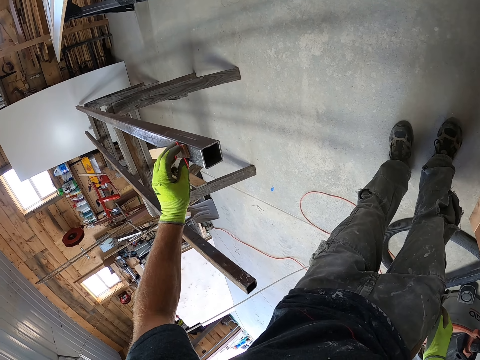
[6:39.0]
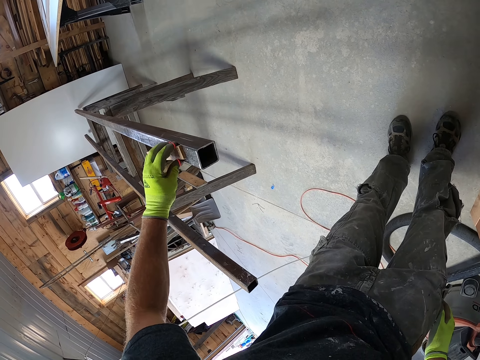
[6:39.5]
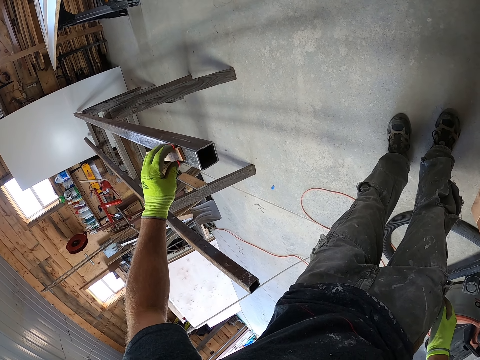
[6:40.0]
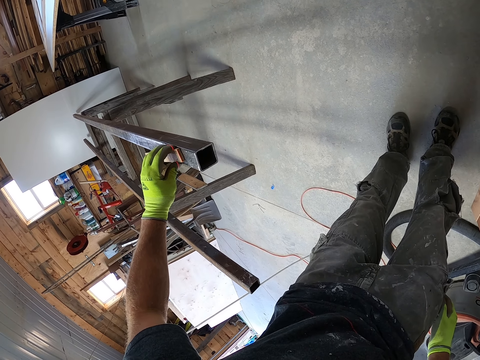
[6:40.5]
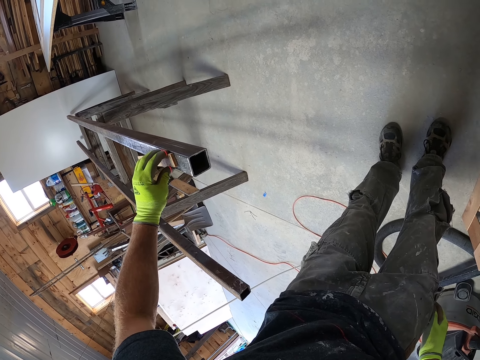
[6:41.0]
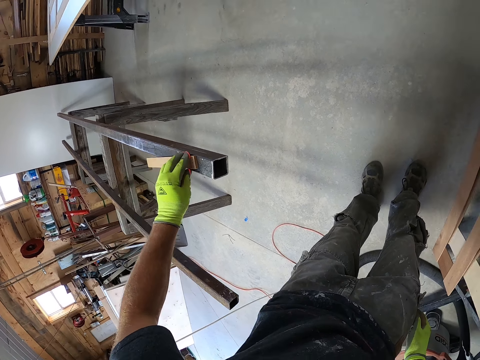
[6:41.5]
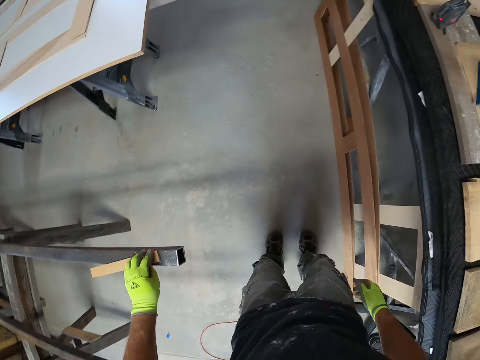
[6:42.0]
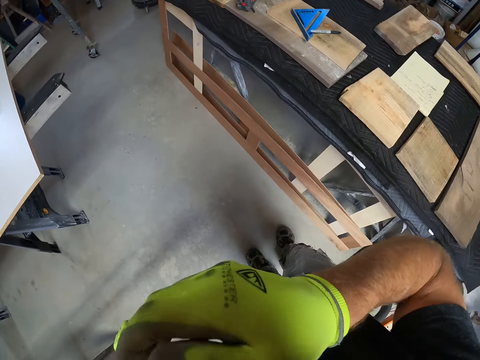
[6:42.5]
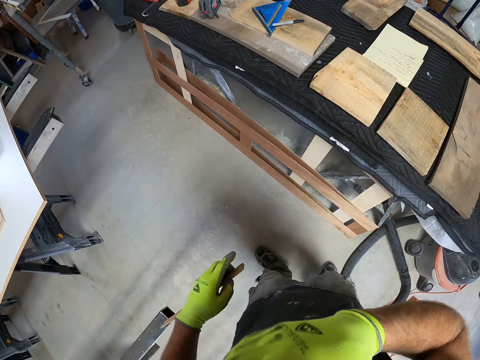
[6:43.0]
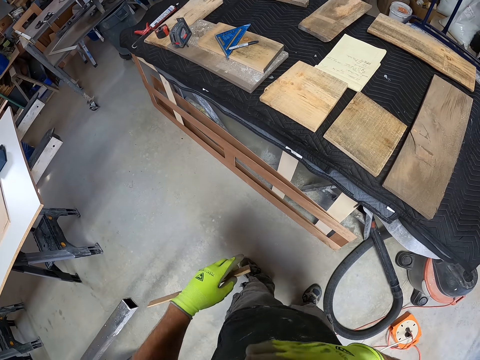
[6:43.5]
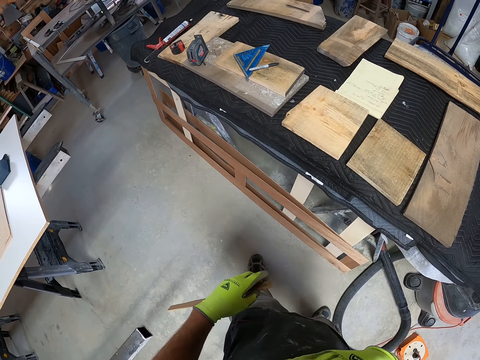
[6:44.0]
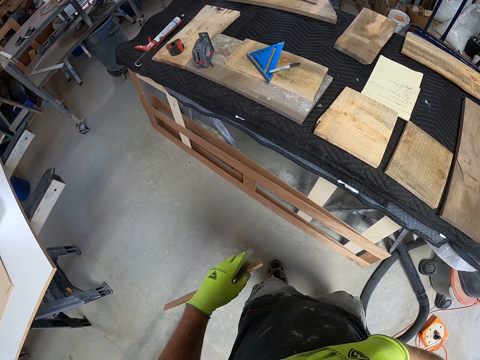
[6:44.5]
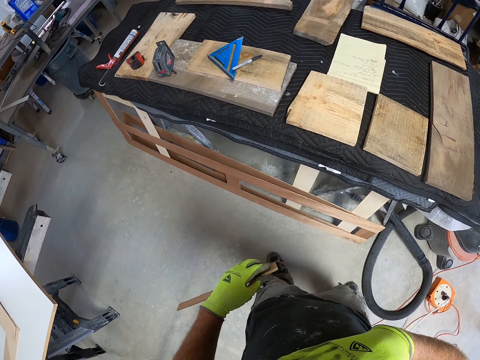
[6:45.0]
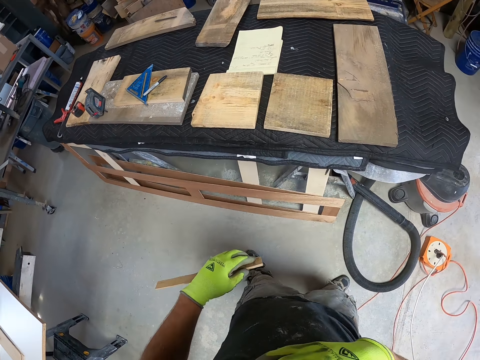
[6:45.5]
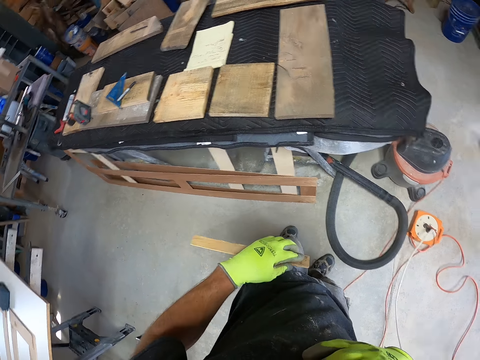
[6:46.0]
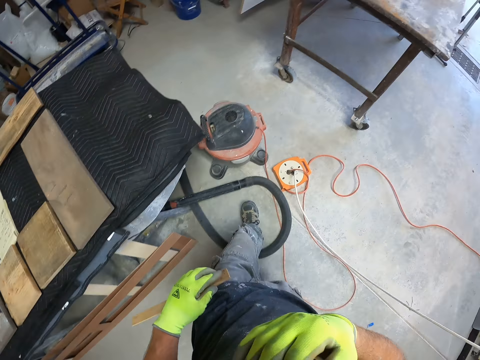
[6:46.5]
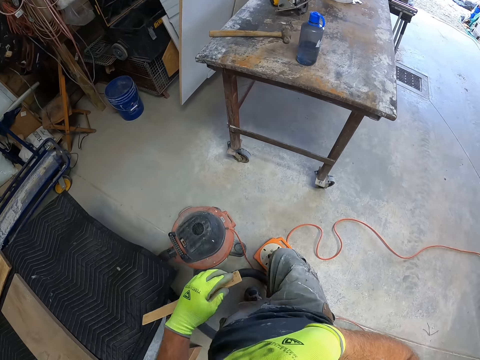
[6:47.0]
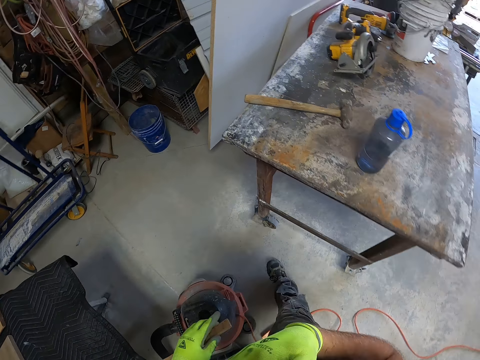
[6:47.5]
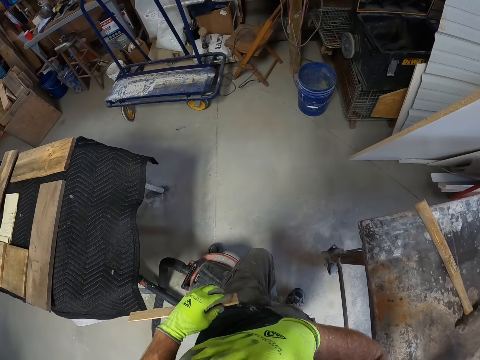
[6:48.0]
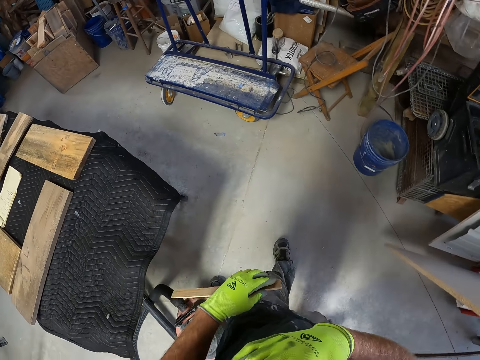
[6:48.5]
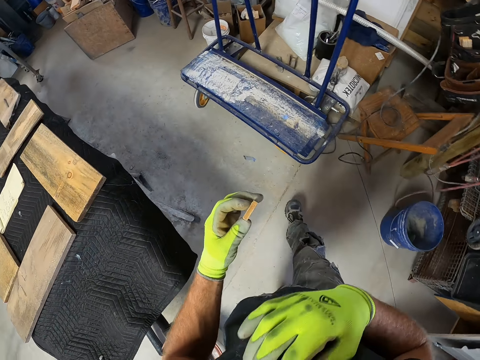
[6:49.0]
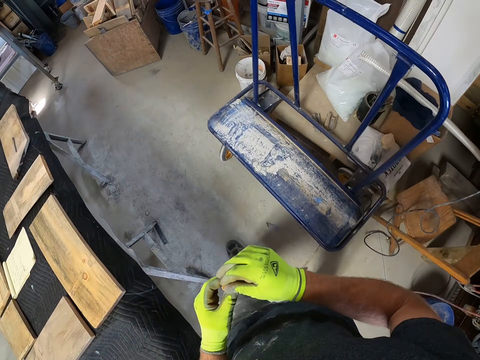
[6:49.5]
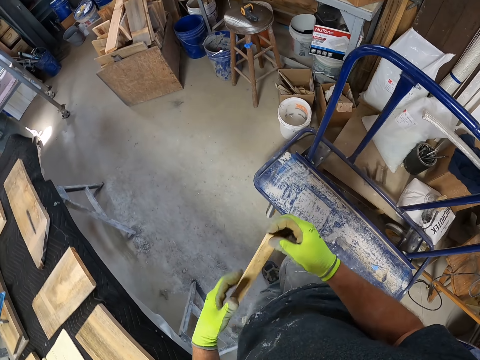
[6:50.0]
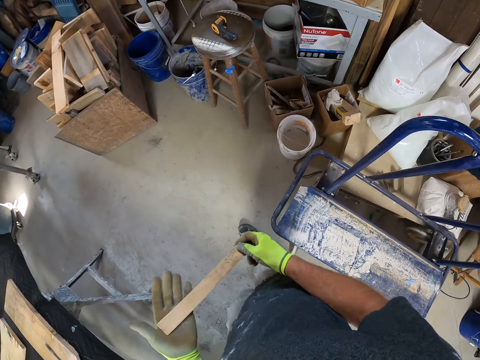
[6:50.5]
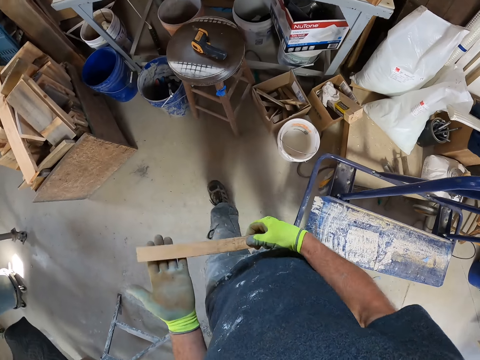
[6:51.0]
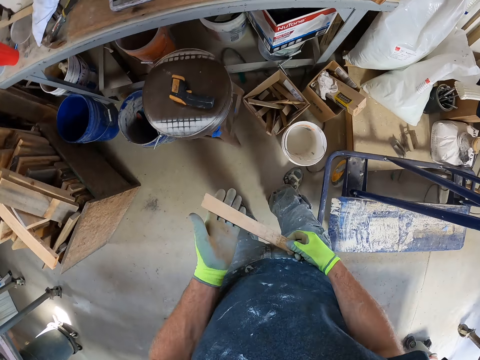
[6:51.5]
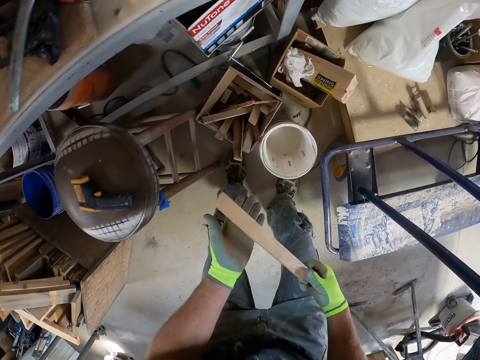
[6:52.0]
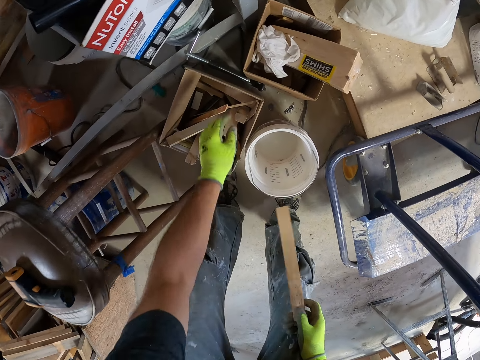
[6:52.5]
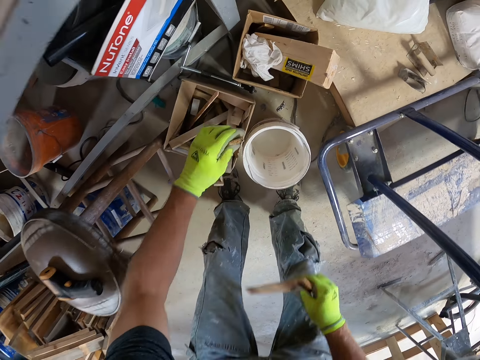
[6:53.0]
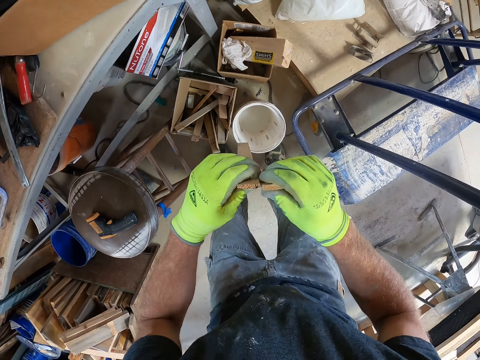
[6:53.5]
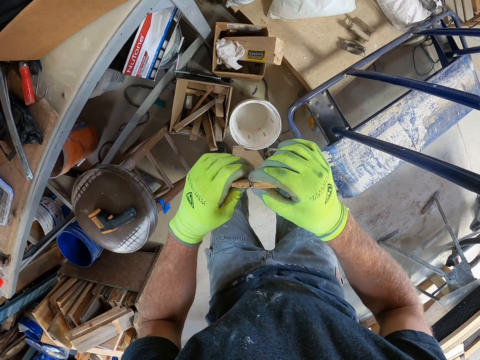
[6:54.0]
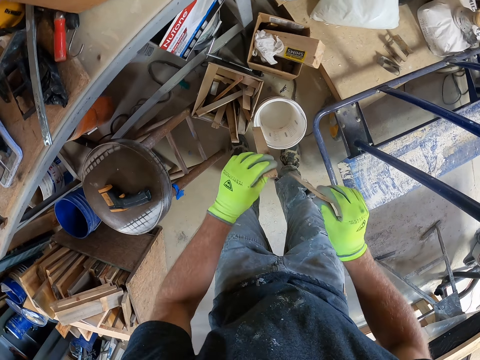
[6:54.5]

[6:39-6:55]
The camera wearer holds the piece of wood on the stainless steel metal. They touch something. They remove the piece of wood from the stainless steel metal. They swing the body. They move in the workshop. They turn the piece of wood. They tap the hand with the piece of wood. They pick up a piece of wood from the container. They measure the height of the two pieces of wood.

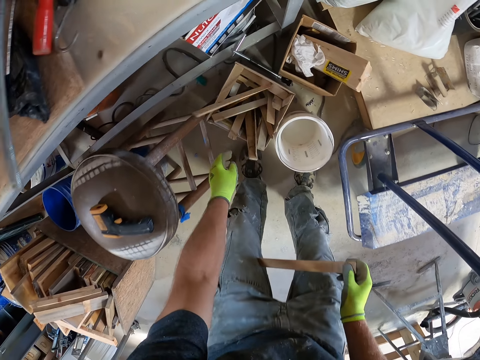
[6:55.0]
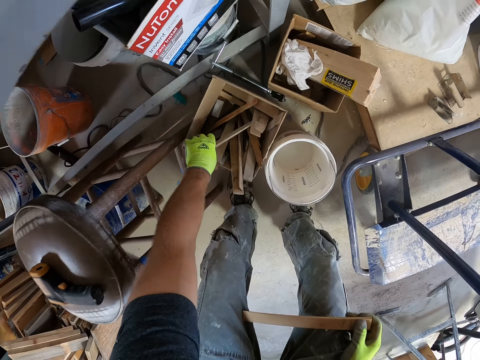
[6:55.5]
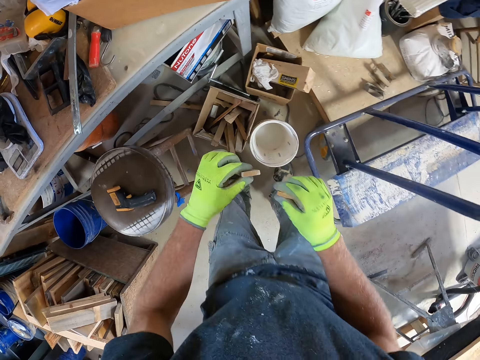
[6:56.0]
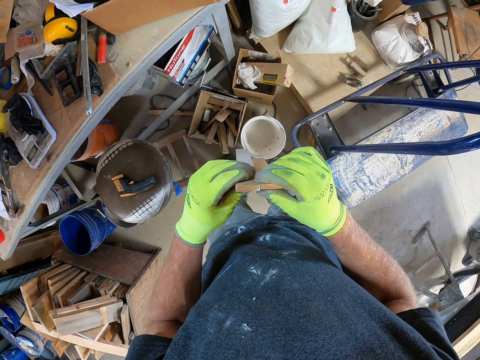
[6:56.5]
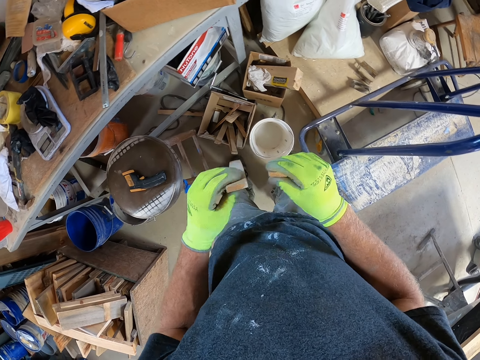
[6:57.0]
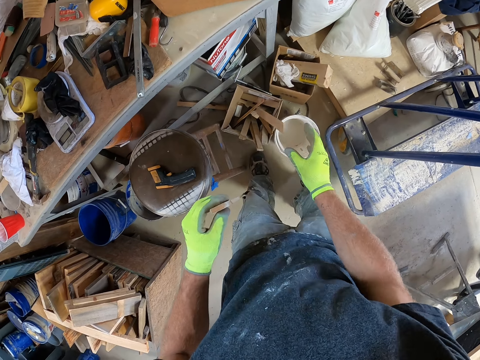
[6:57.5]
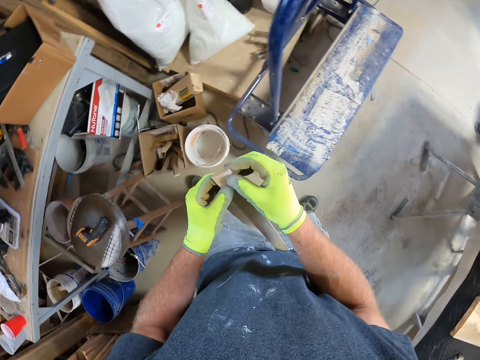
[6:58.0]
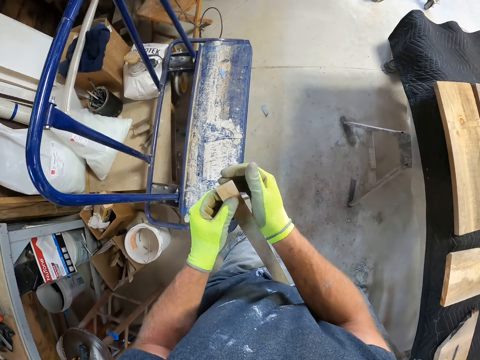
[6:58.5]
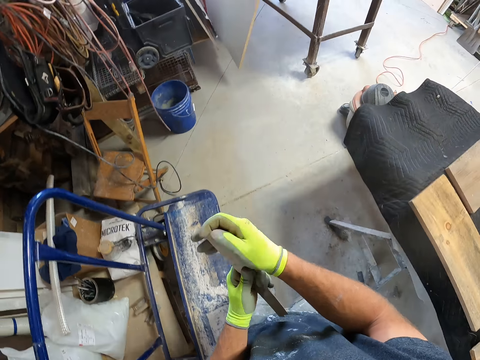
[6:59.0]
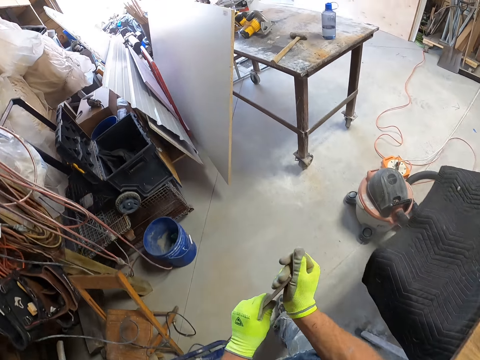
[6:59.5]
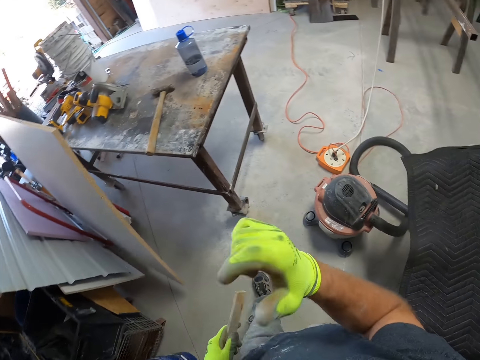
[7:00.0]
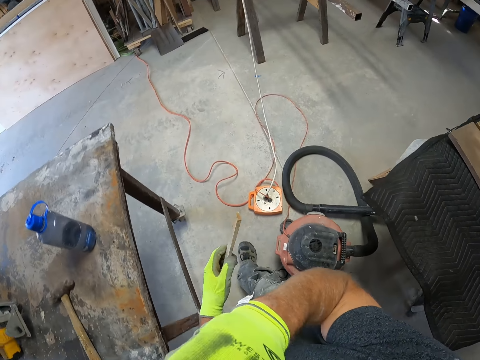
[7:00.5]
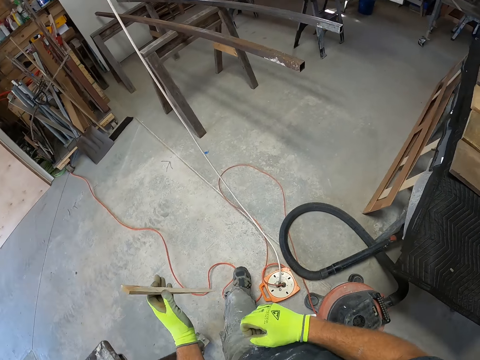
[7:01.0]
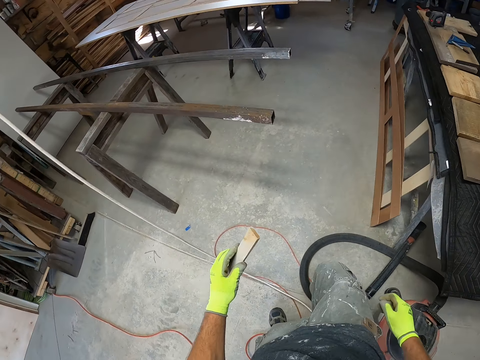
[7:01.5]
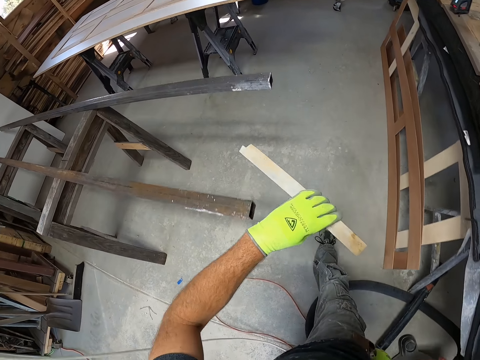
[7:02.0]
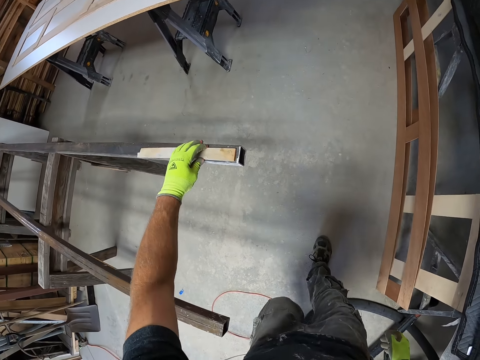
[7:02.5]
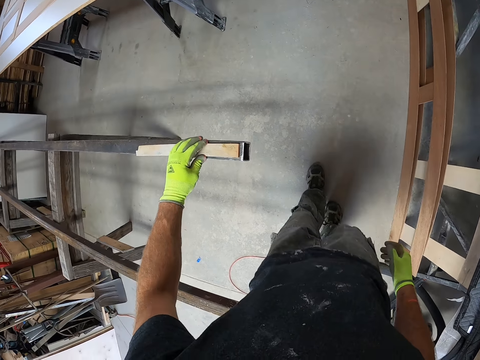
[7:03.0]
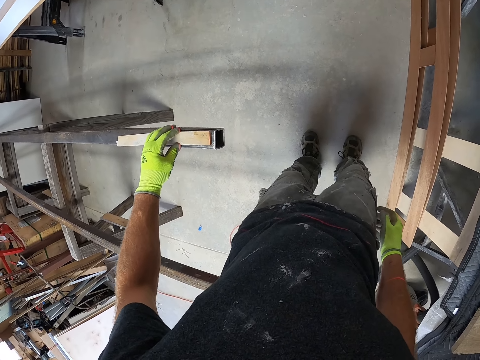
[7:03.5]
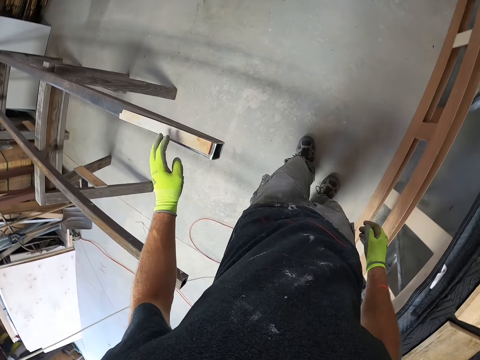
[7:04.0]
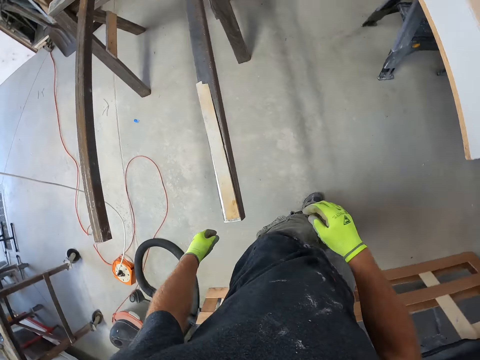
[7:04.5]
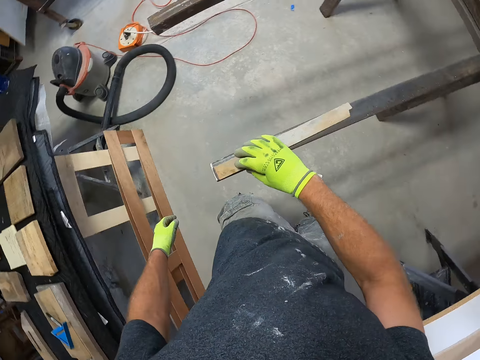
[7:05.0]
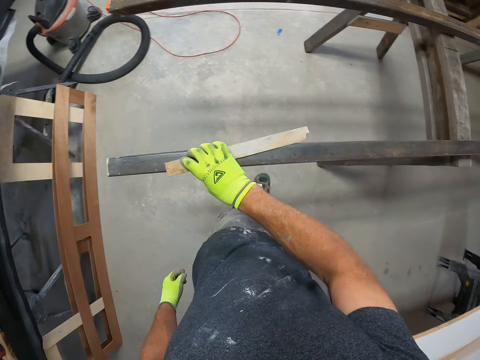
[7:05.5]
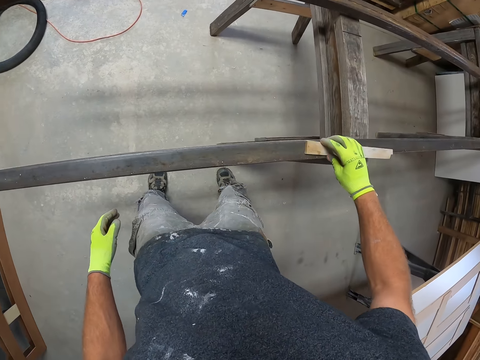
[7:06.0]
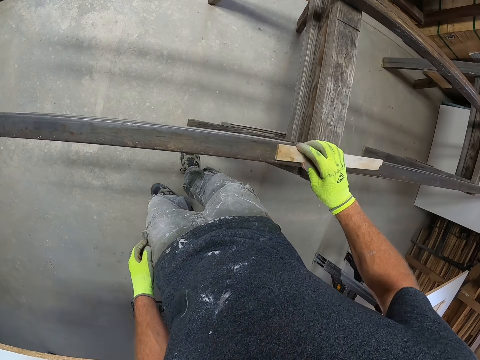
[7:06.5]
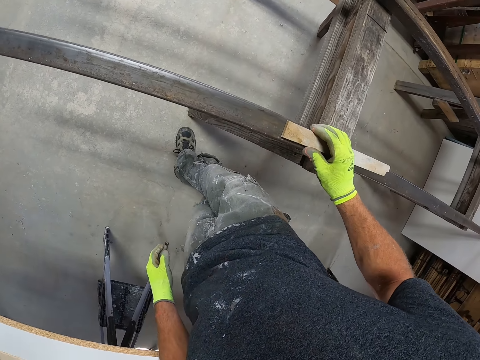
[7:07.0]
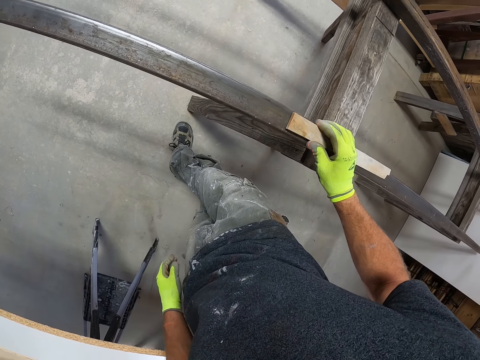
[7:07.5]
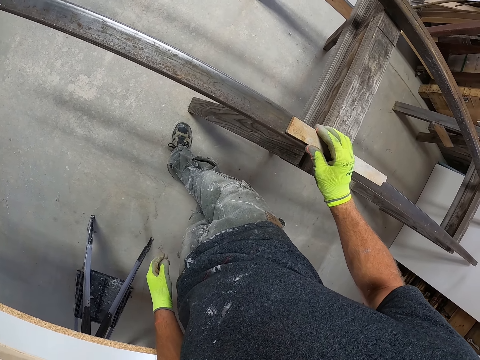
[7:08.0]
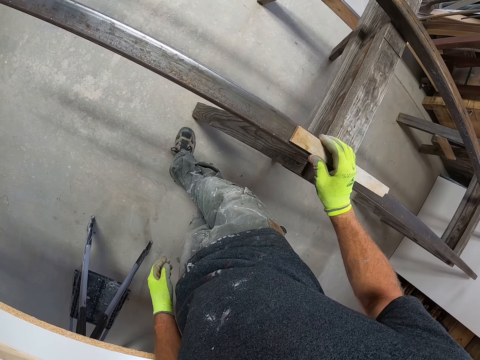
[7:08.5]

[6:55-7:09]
The camera wearer drops a piece of wood in the container. They pick up a piece of wood from the container. They measure the height of the two pieces of wood. They drop a piece of wood in the container. They hold a piece of wood. They rub the piece of wood. They walk in the workshop. They hold the piece of wood. They touch something. They turn the piece of wood. They swing the hand that is holding the piece of wood. They put the piece of wood on the stainless steel metal. They remove the hand from the piece of wood. They move the body. They move the piece of wood on the stainless steel metal. They hold the piece of wood on the stainless steel metal.
